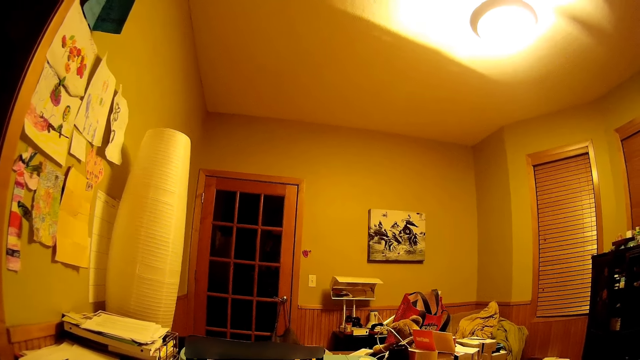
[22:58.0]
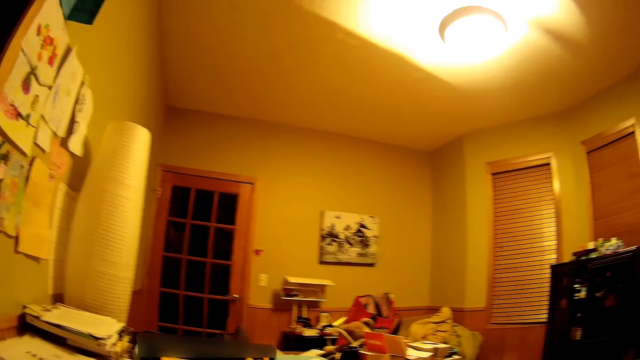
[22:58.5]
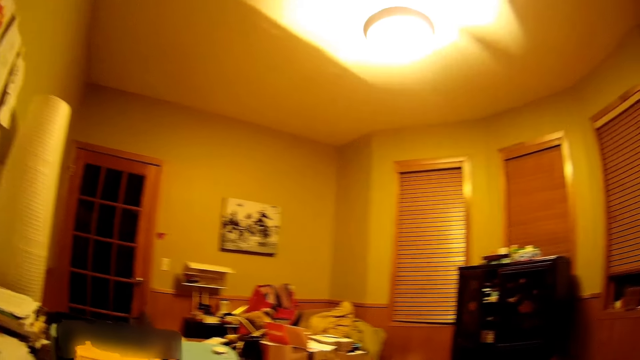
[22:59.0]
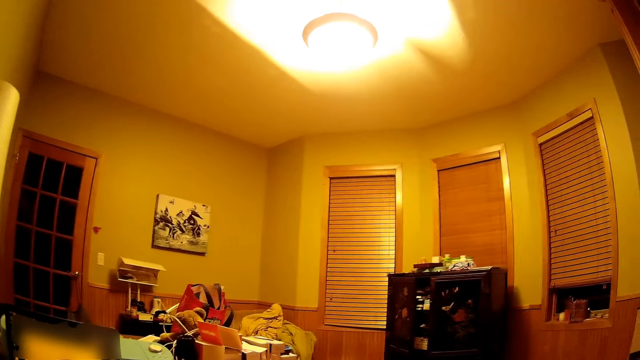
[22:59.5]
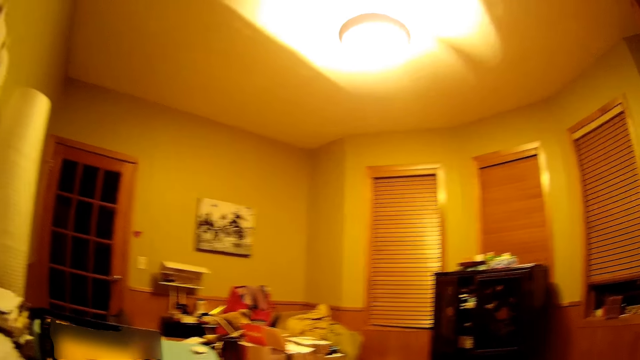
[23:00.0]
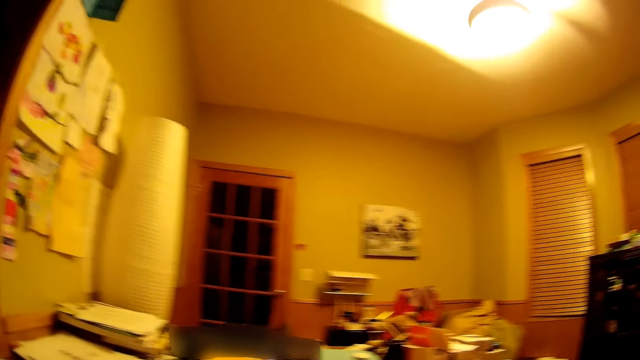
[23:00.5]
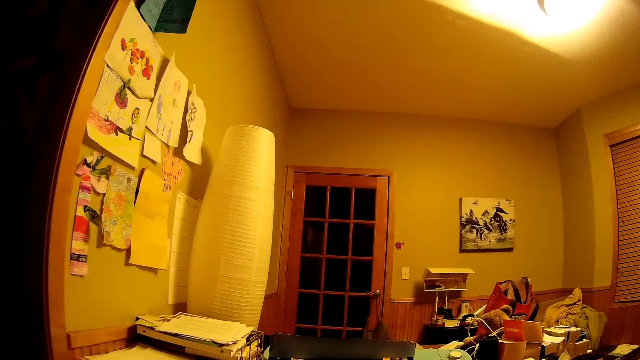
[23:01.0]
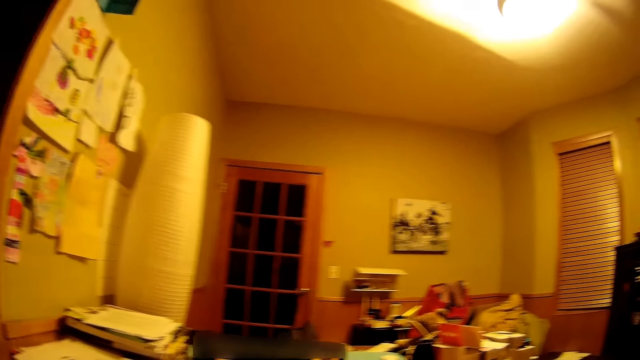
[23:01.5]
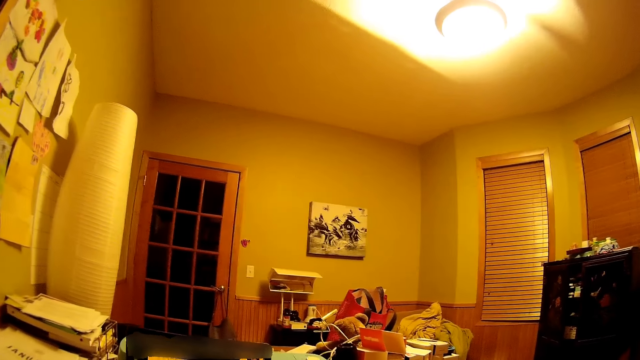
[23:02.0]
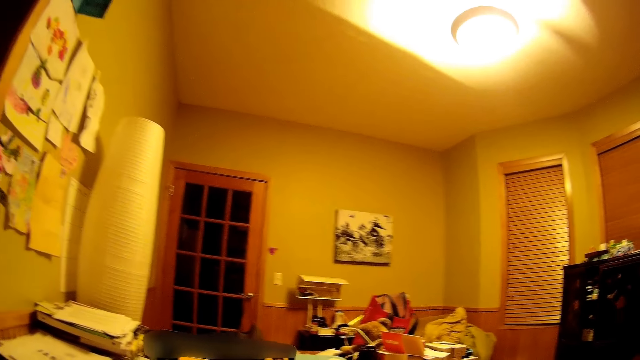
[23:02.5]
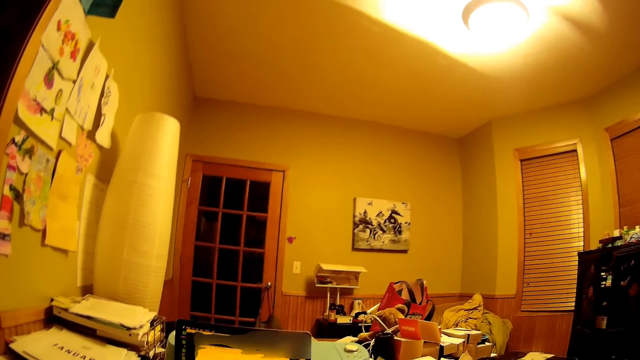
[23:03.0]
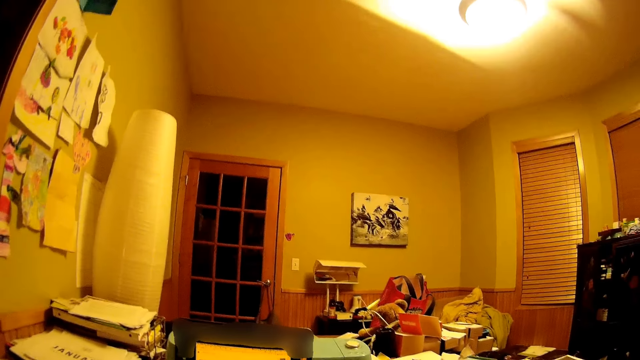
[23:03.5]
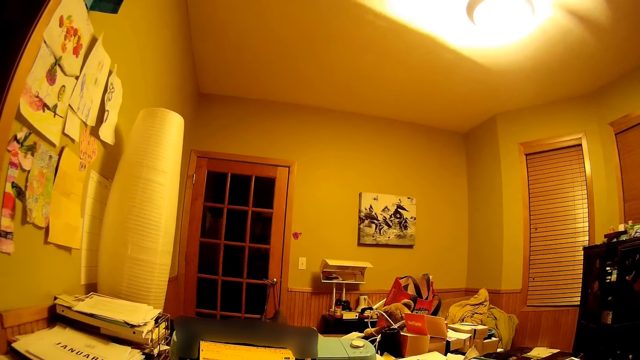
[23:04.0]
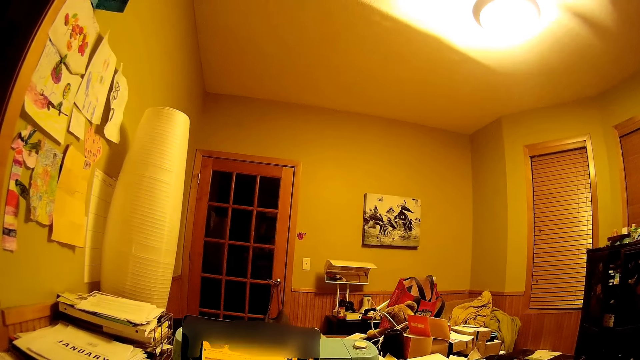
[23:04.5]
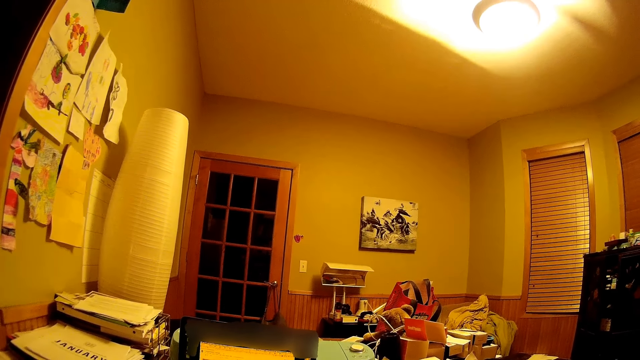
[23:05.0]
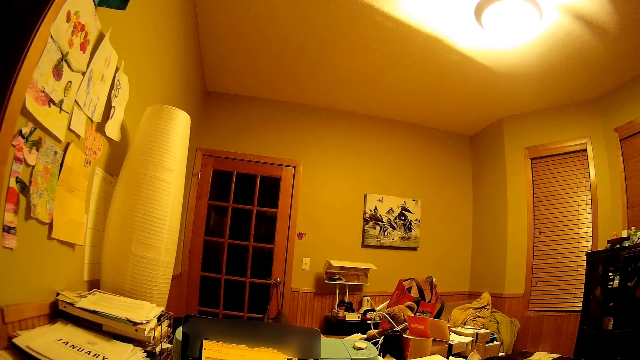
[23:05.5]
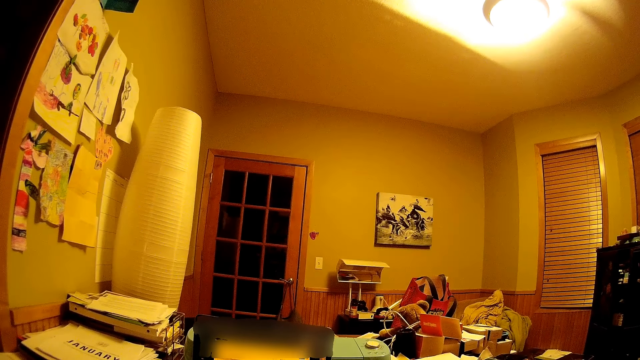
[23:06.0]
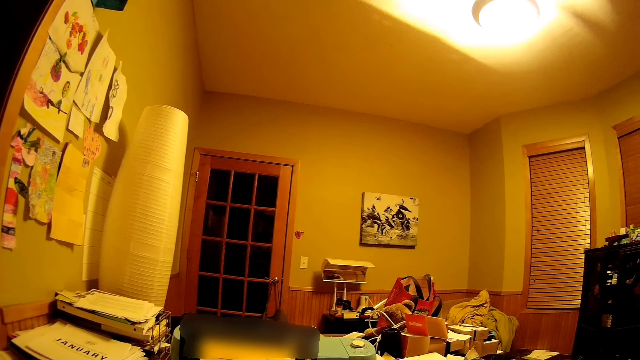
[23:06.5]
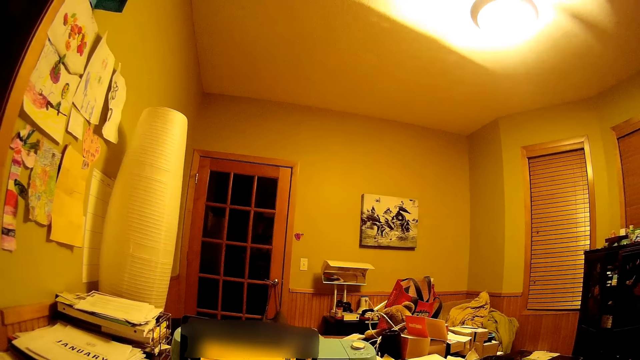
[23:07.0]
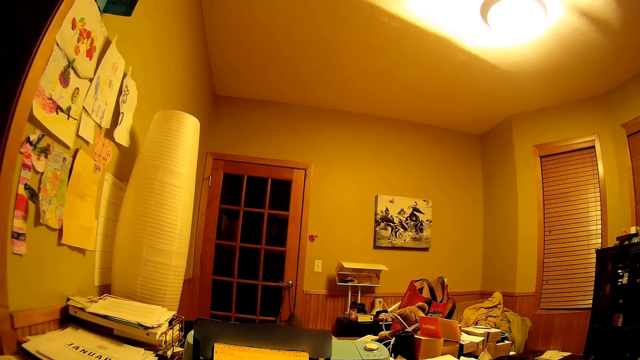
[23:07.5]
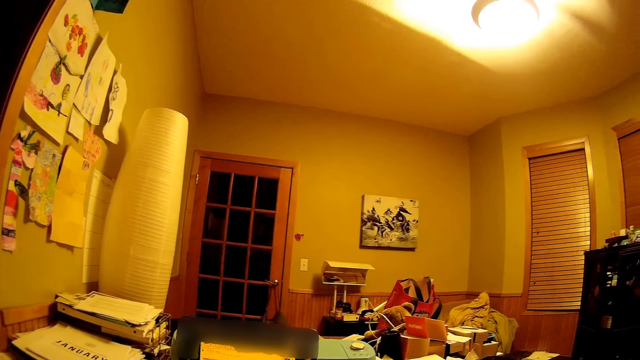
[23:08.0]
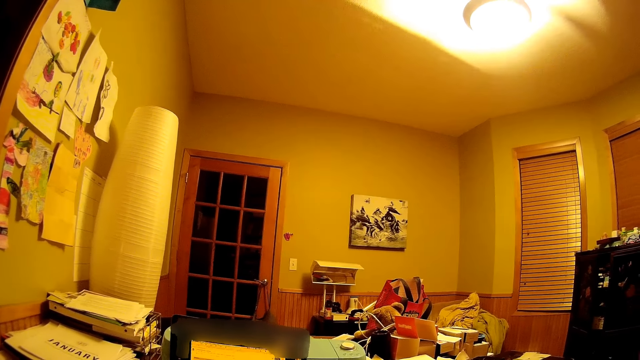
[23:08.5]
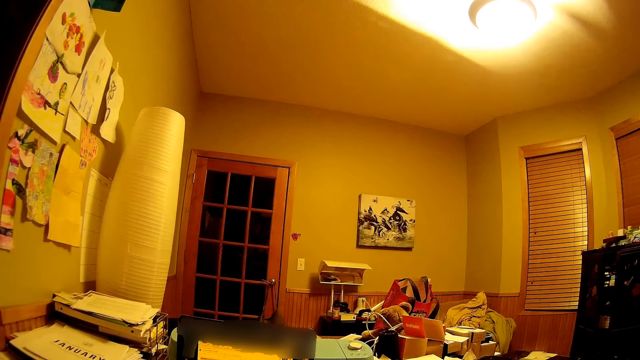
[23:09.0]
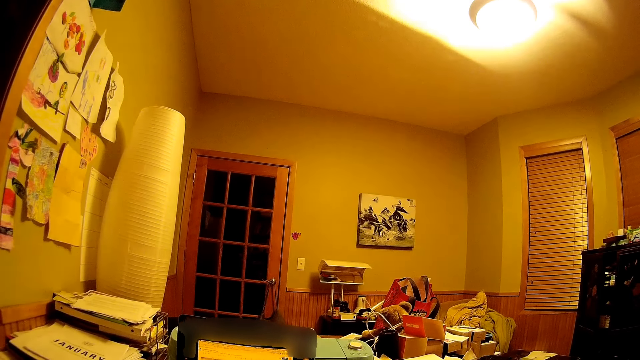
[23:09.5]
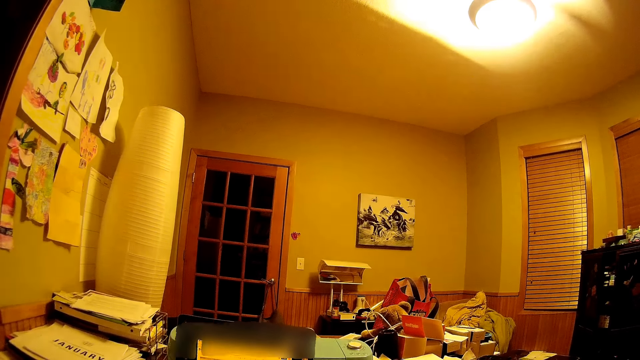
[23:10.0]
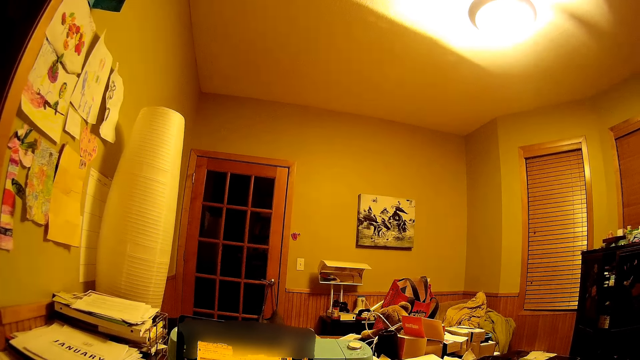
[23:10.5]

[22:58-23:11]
The camera wearer looks around. They use a laptop.

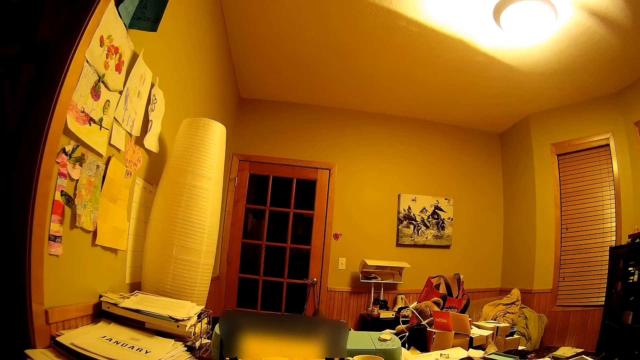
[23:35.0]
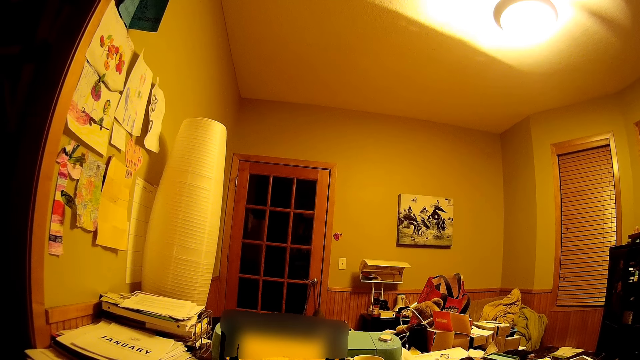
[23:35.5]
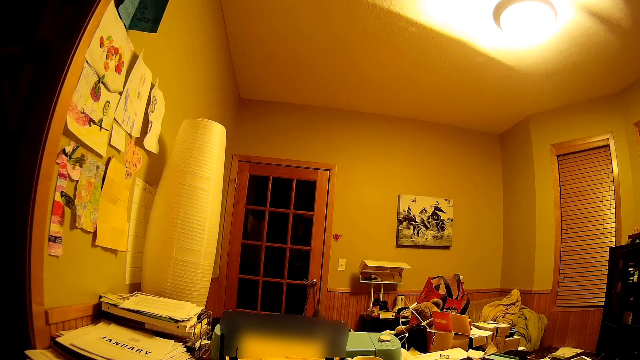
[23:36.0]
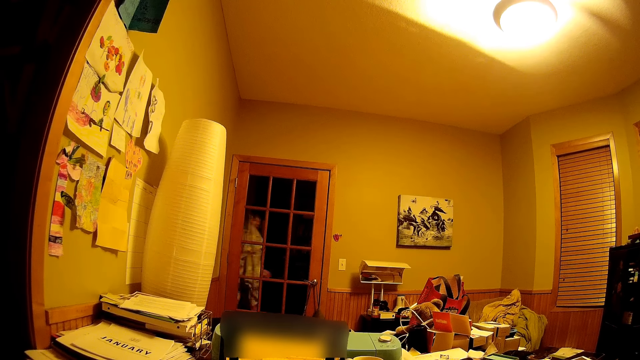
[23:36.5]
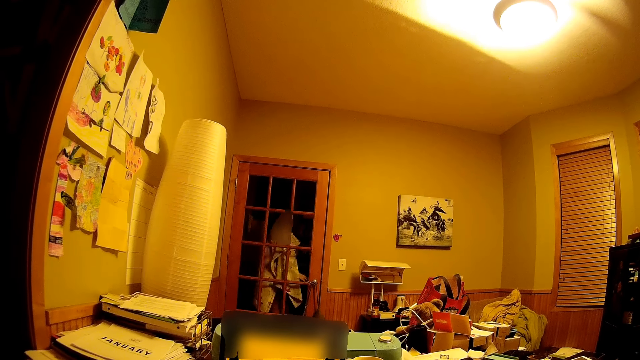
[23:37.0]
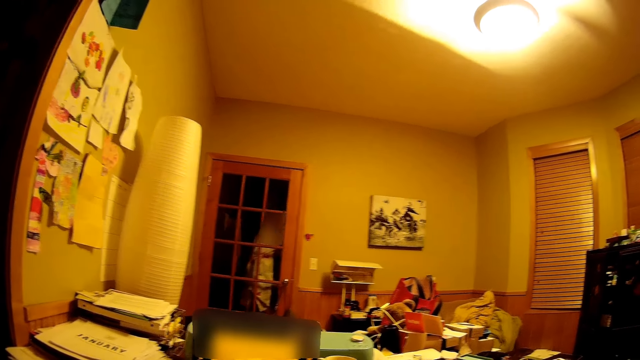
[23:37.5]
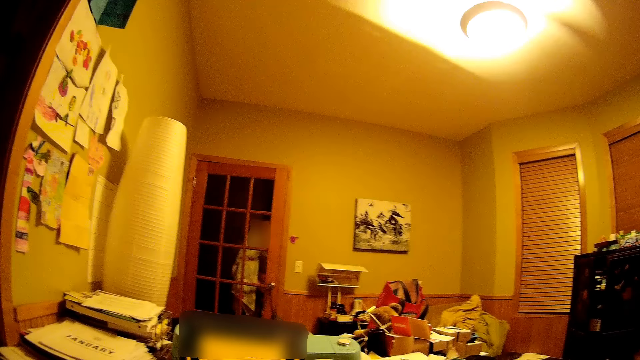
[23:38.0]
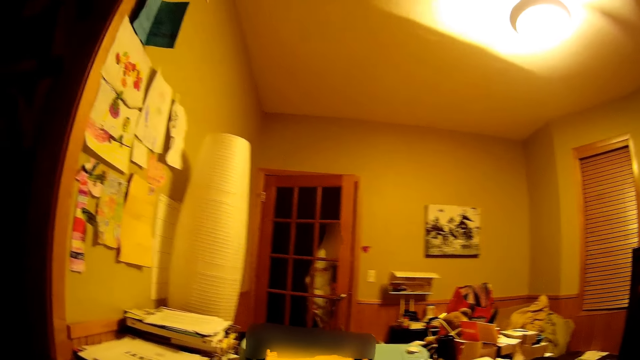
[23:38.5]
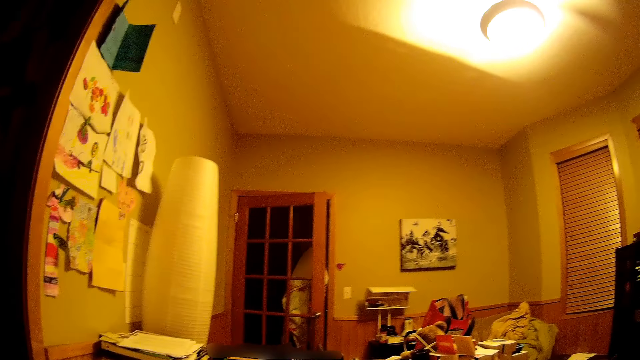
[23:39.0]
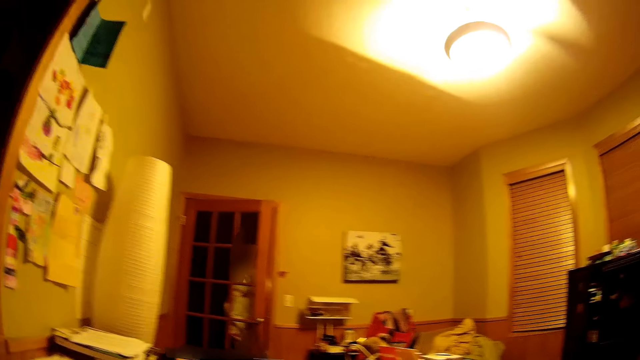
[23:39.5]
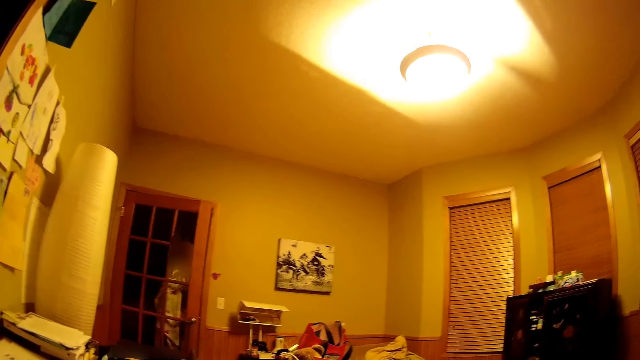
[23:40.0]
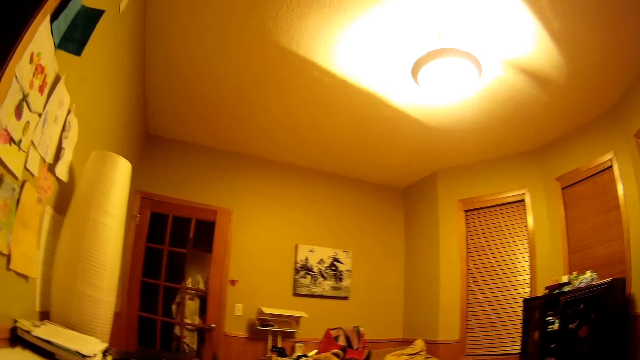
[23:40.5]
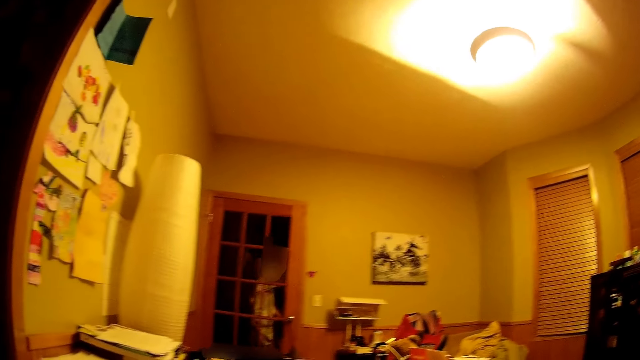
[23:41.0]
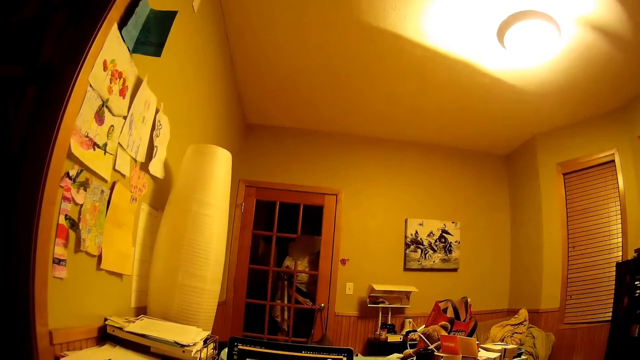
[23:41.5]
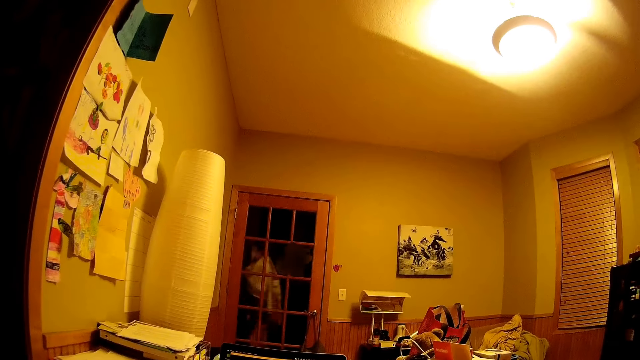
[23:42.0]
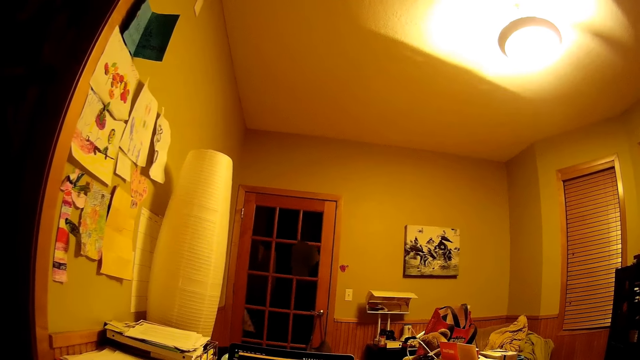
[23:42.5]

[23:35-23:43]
A lady moves to the door. The lady peeps at the door. The camera wearer looks around. The lady walks from the door.
